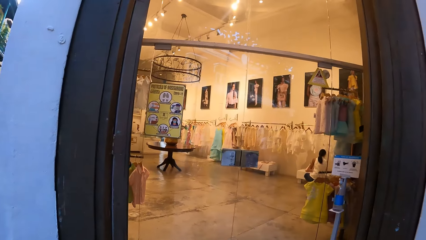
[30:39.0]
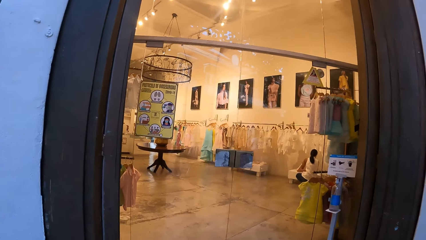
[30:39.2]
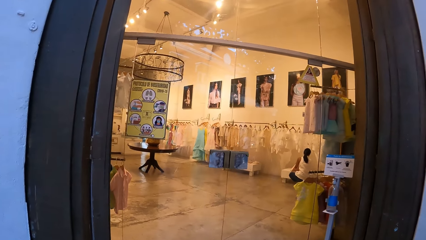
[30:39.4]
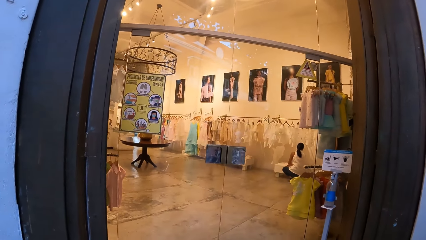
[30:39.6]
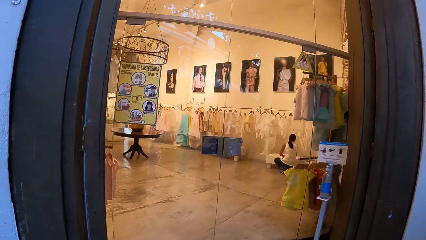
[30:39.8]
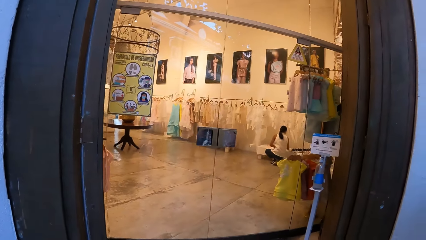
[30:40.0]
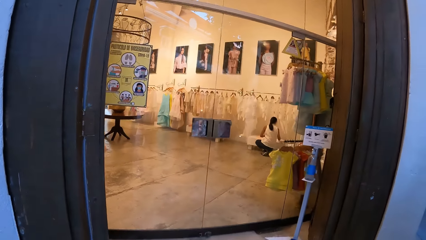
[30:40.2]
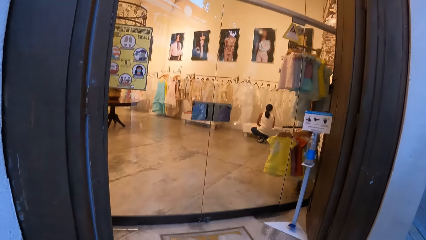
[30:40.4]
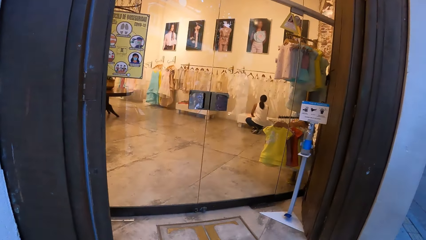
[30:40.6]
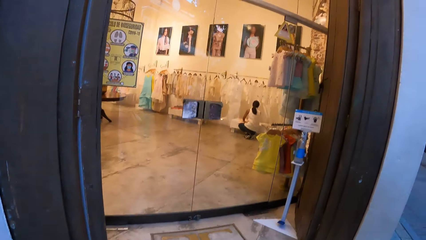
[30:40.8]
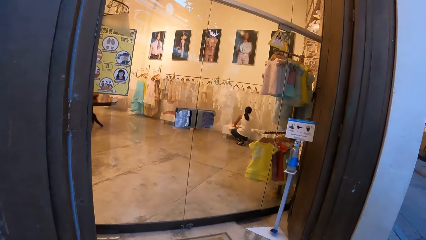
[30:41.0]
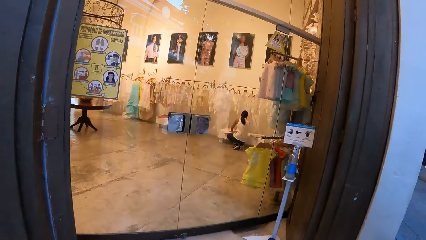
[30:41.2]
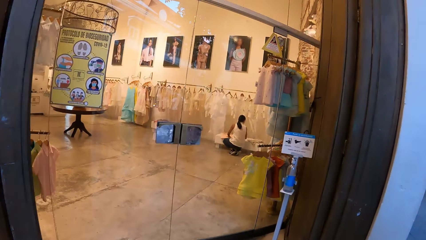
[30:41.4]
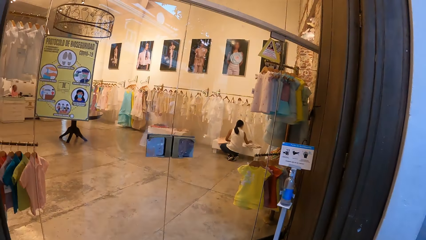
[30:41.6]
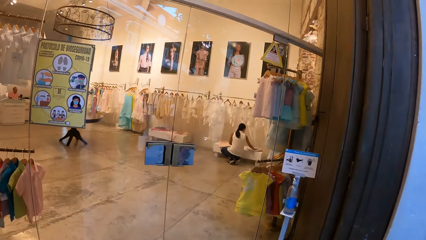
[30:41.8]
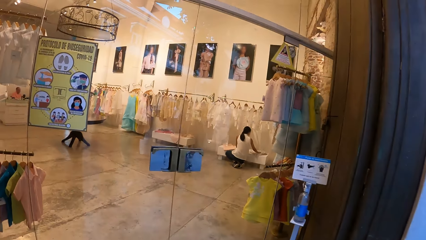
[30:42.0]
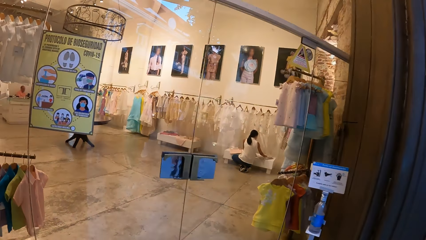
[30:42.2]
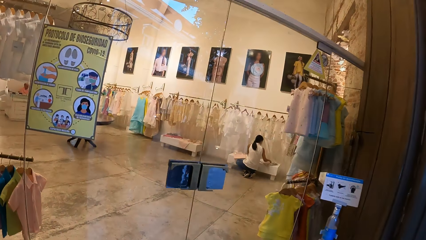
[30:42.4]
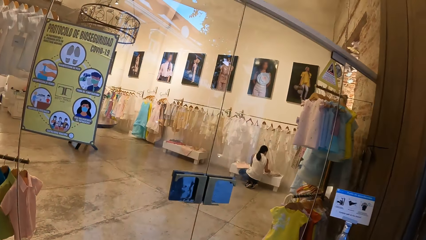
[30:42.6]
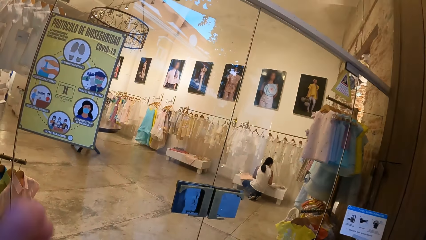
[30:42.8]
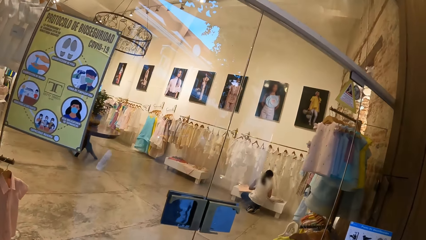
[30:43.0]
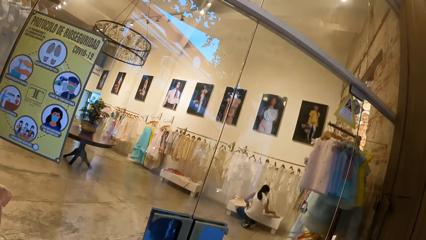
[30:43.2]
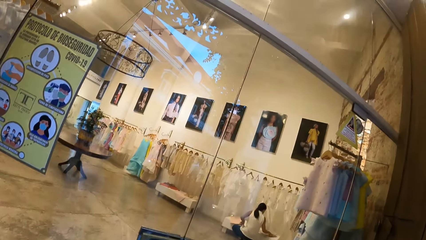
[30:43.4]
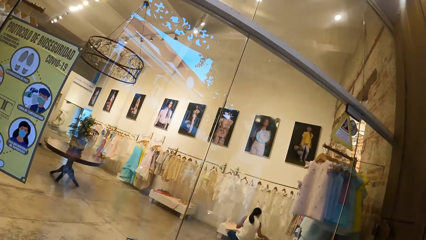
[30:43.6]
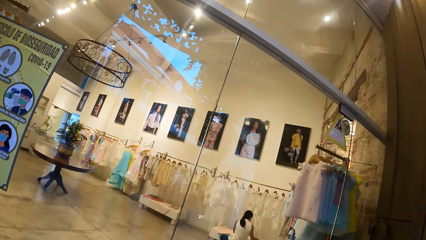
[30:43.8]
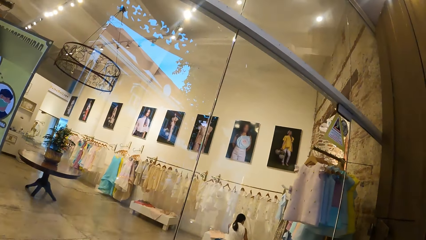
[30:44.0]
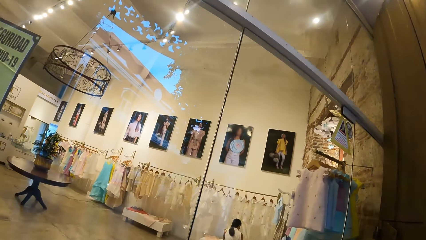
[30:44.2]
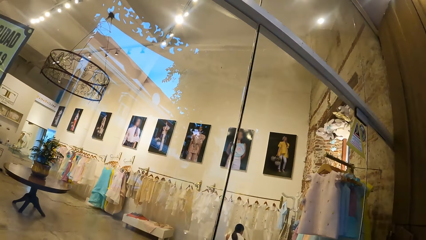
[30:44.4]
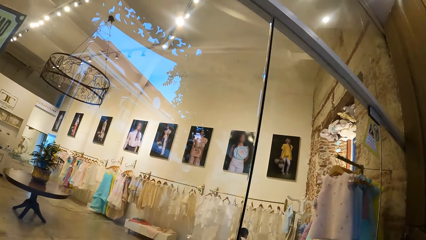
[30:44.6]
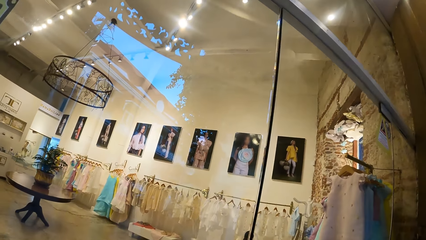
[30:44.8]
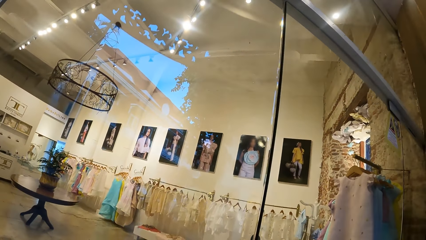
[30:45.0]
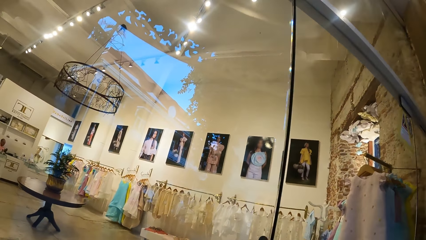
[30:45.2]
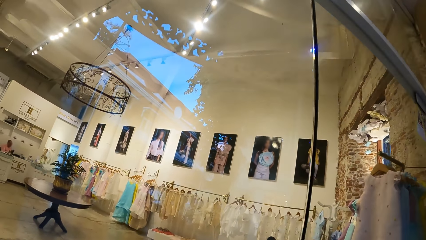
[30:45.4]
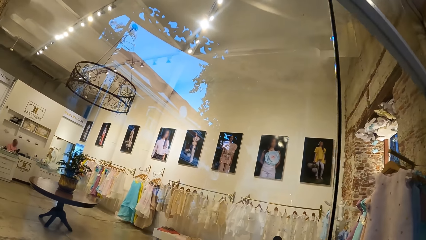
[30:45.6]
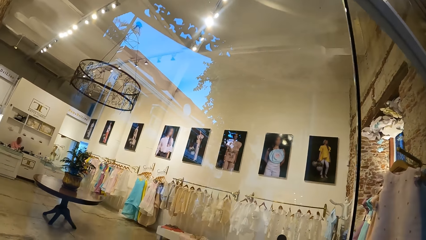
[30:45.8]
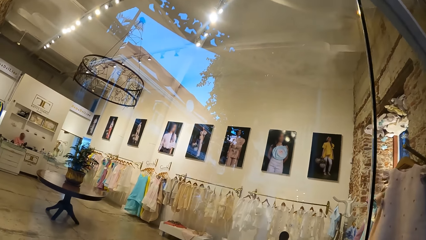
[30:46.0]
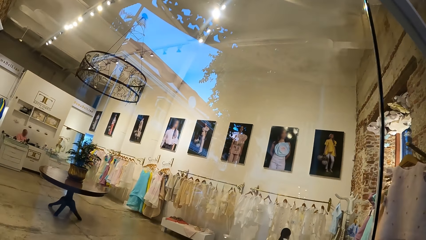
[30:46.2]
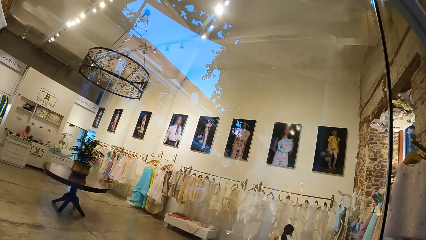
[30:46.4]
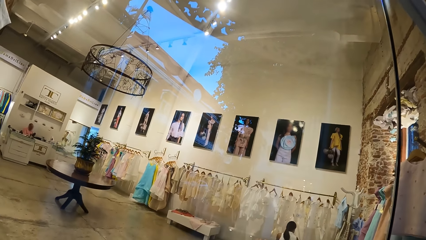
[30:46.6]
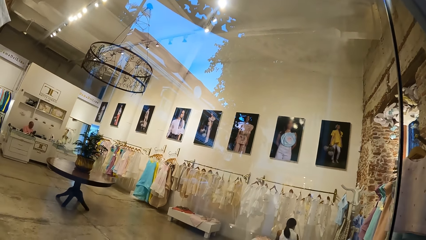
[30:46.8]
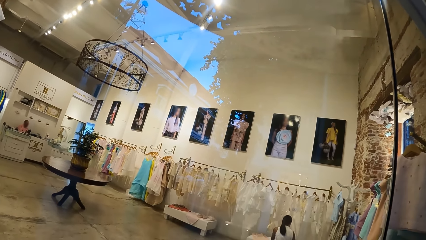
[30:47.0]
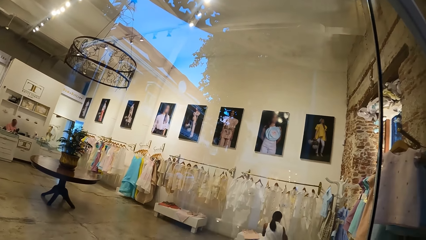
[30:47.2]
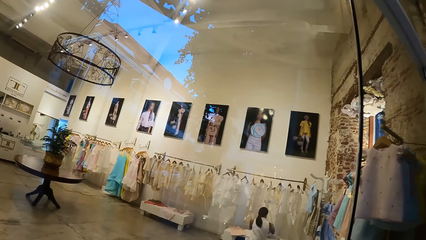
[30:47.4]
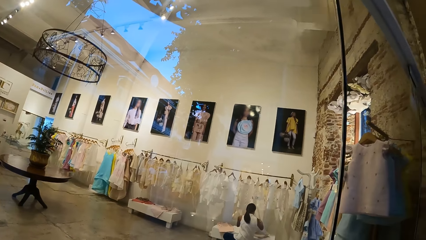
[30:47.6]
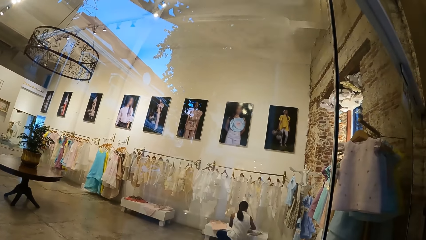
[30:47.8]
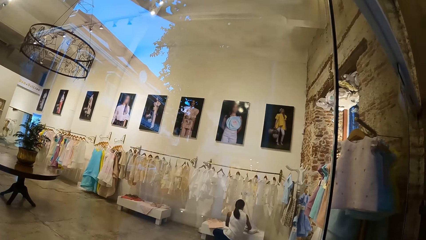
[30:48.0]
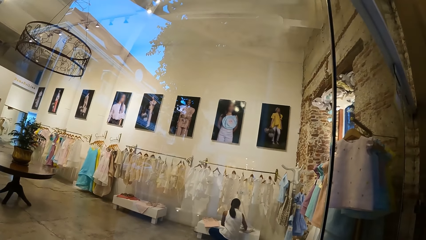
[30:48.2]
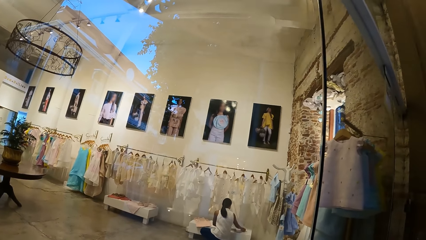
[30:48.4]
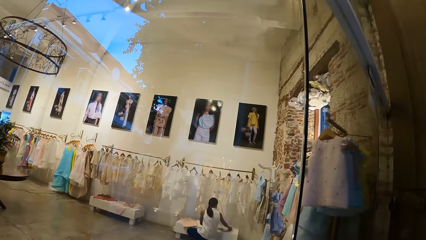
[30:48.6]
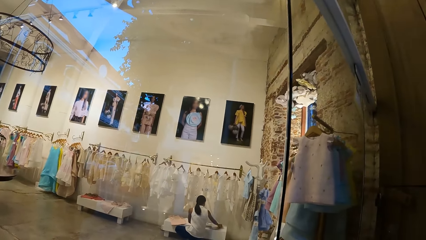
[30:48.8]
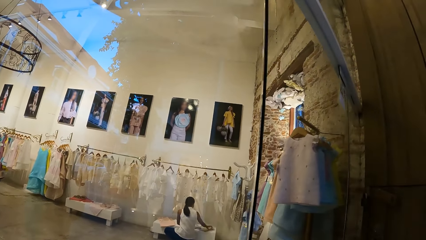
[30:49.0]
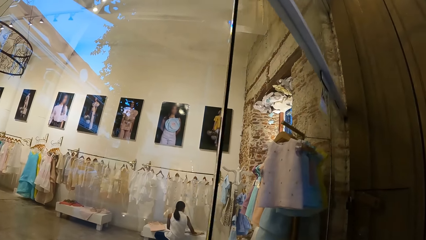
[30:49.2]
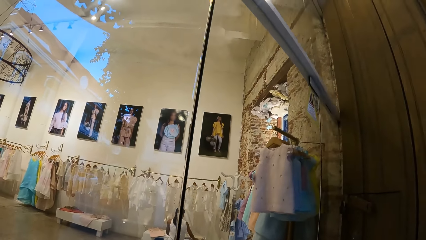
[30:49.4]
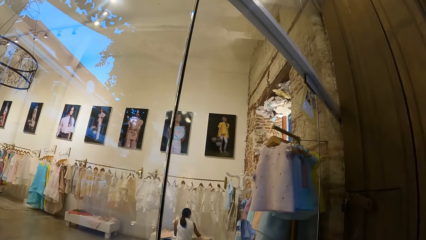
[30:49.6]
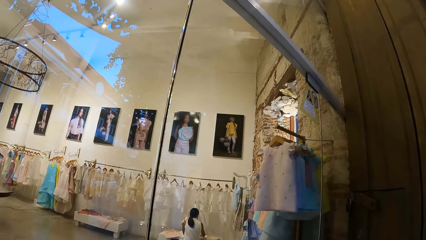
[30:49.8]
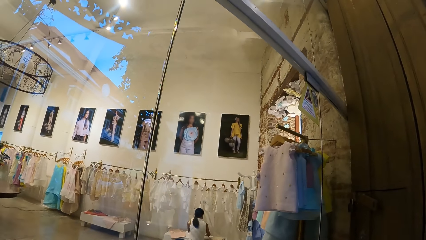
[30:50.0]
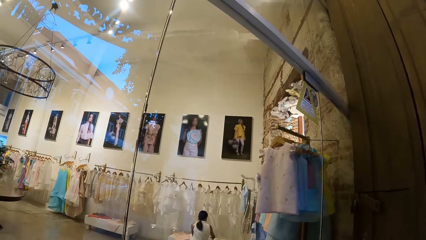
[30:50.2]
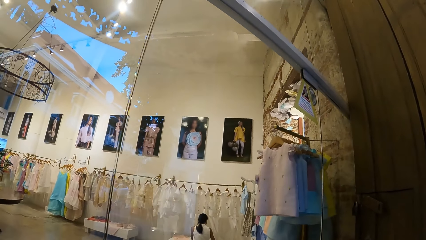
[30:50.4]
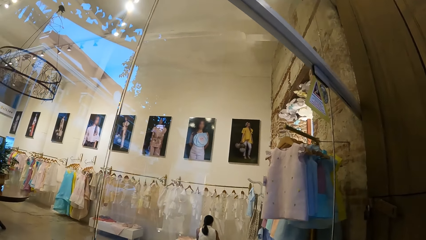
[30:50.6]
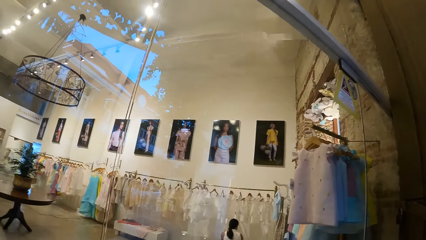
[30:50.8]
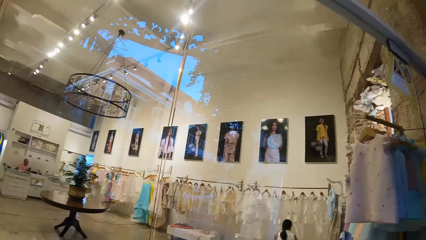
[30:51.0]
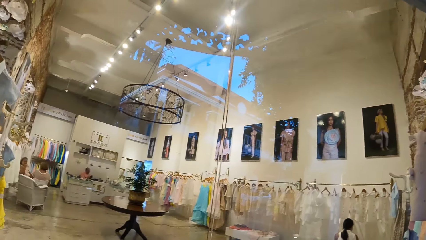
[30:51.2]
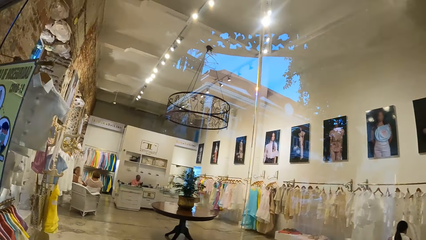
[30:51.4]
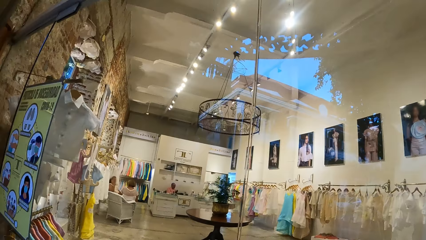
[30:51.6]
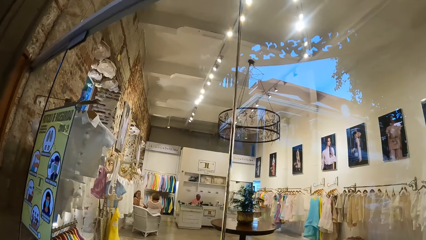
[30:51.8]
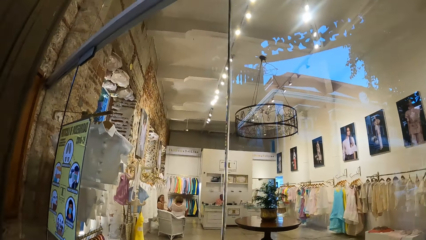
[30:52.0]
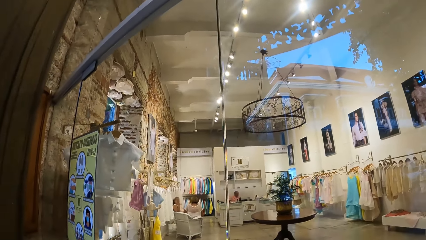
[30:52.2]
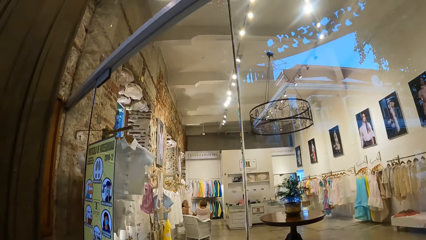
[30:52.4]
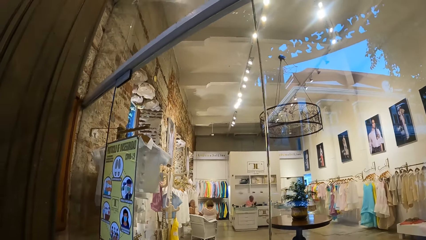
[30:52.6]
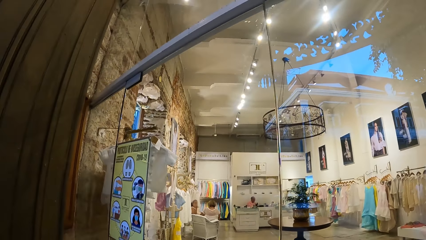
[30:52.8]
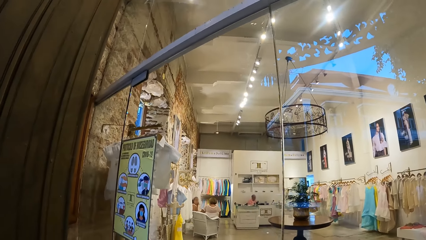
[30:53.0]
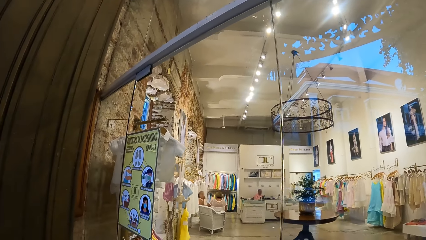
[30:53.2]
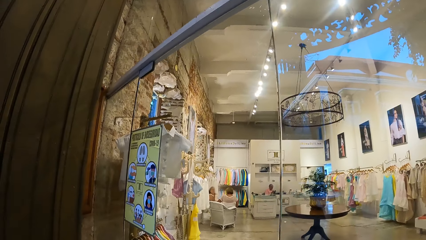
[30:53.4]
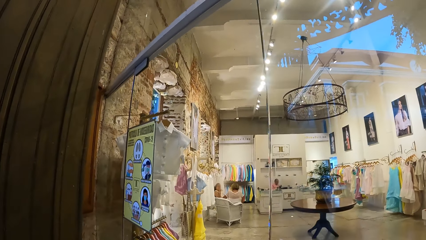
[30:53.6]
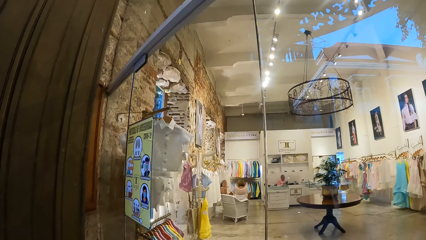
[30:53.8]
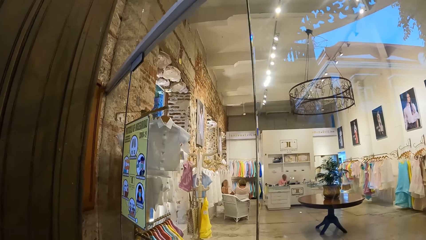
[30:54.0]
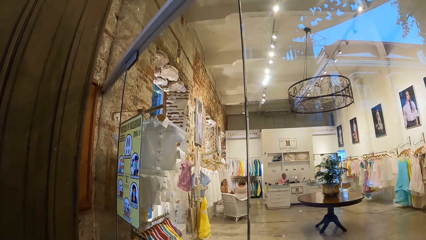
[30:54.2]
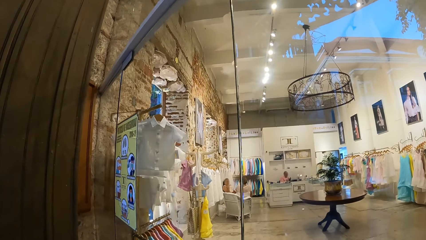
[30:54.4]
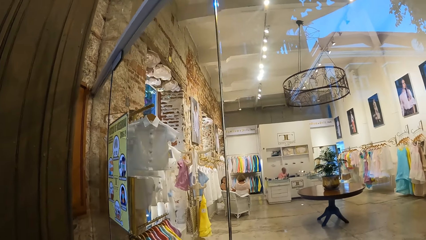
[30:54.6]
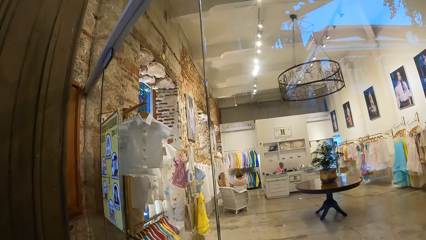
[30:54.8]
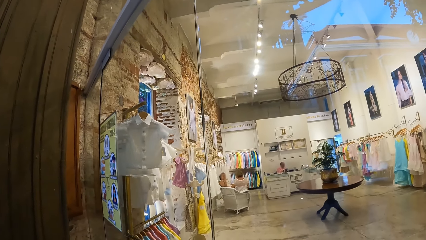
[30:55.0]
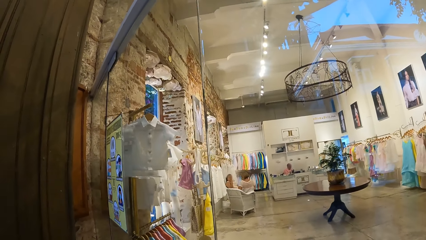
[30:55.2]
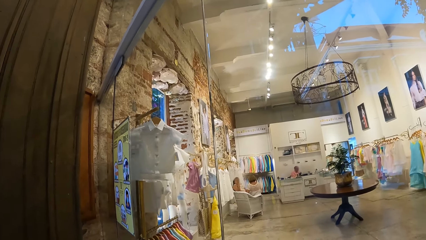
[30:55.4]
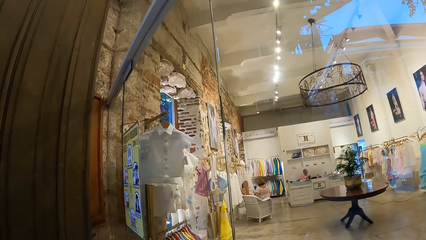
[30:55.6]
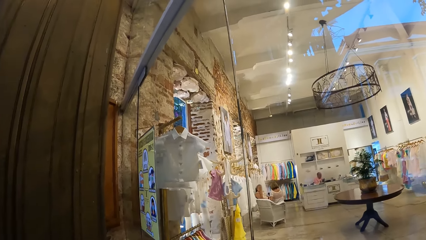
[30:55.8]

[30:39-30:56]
The camera wearer looks inside the shop. They look through the door.
